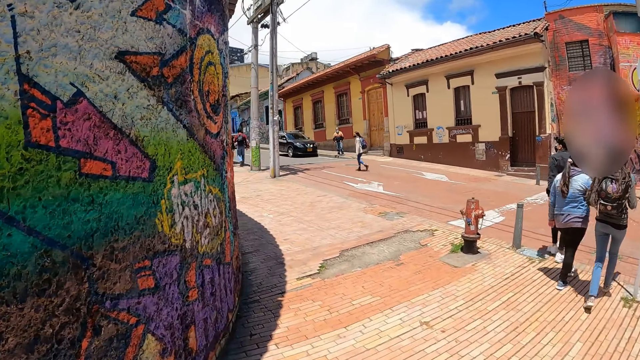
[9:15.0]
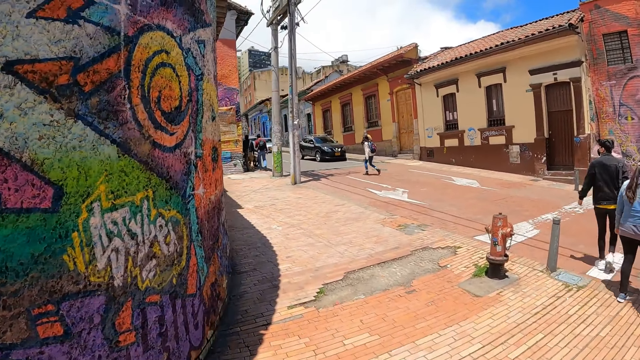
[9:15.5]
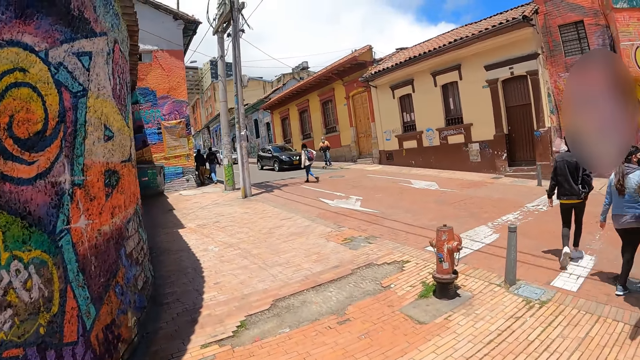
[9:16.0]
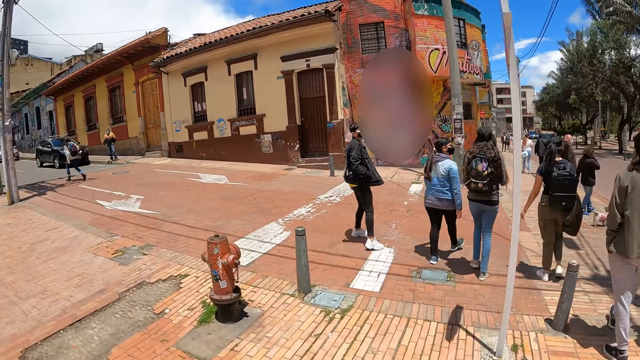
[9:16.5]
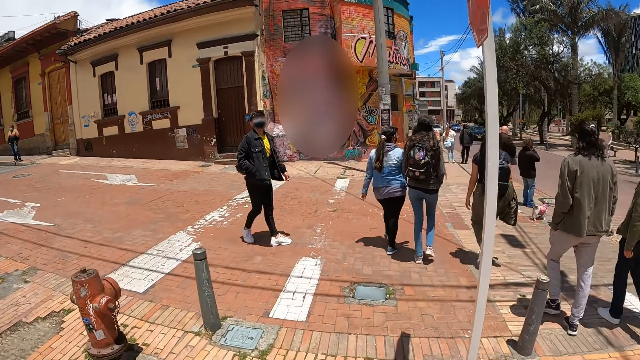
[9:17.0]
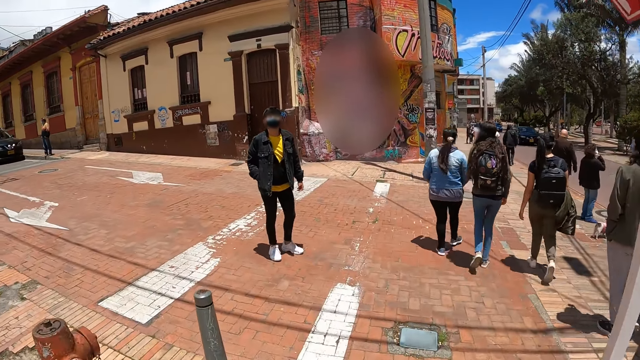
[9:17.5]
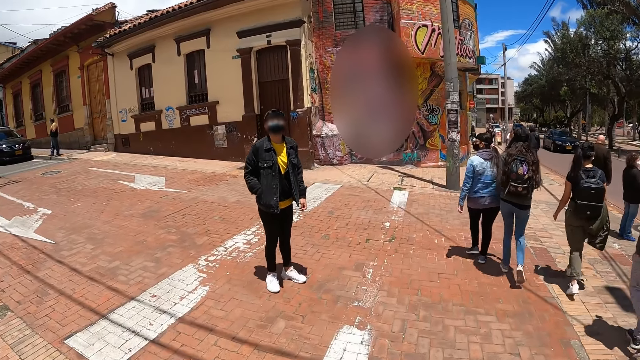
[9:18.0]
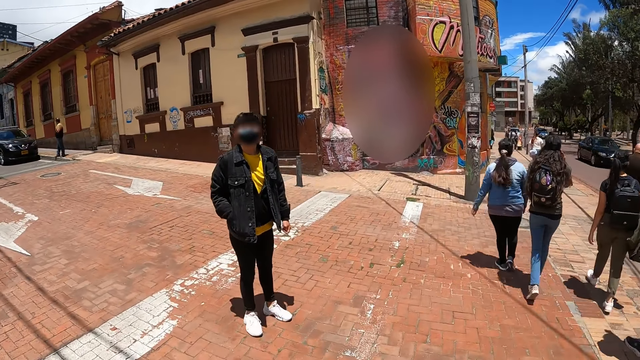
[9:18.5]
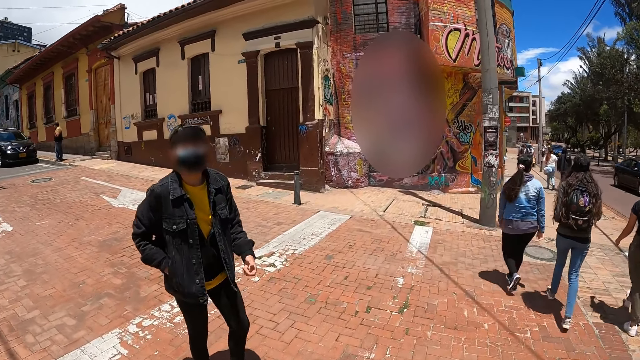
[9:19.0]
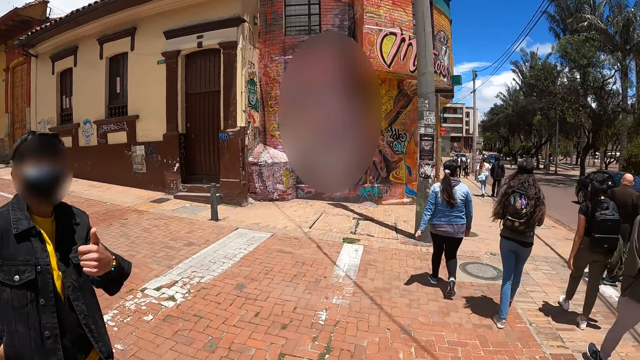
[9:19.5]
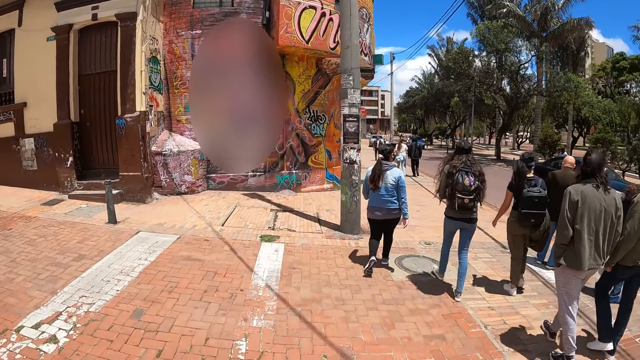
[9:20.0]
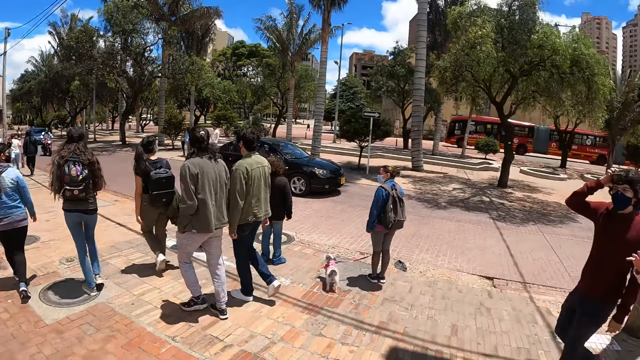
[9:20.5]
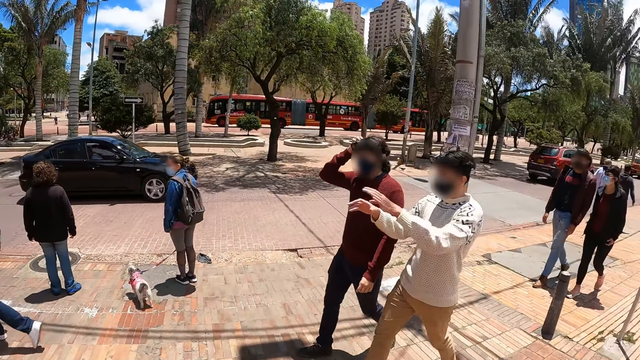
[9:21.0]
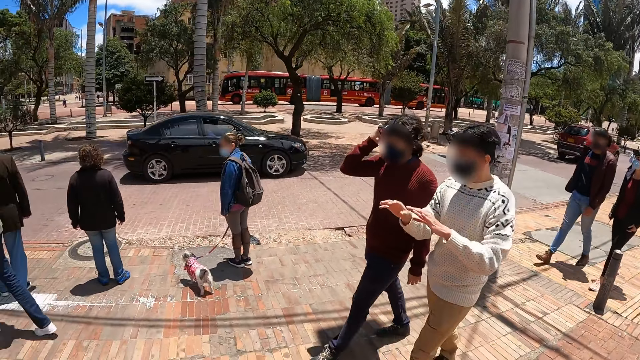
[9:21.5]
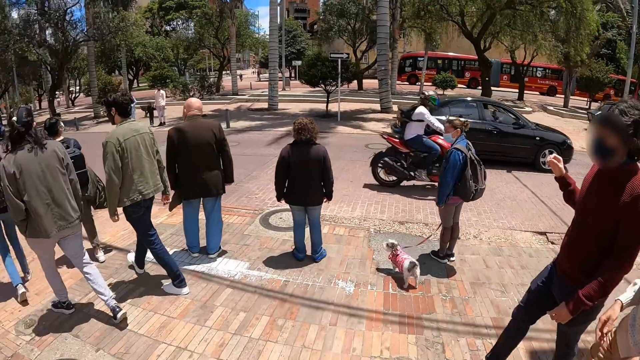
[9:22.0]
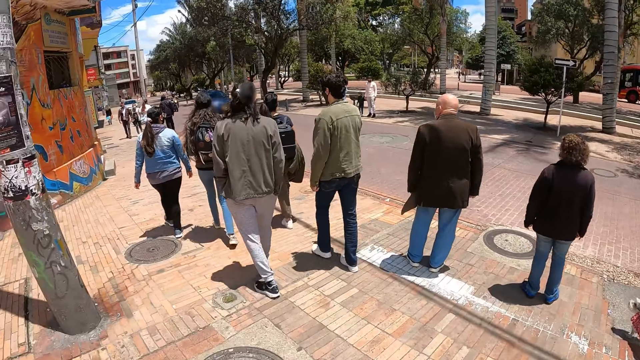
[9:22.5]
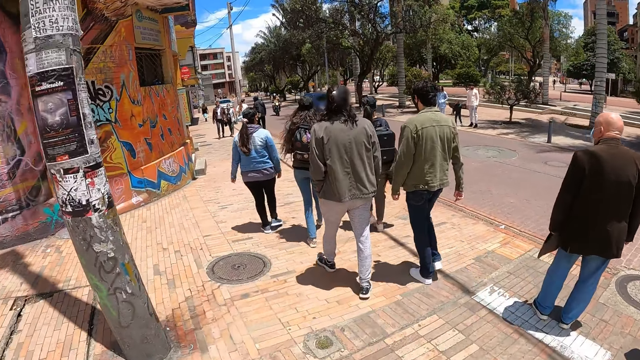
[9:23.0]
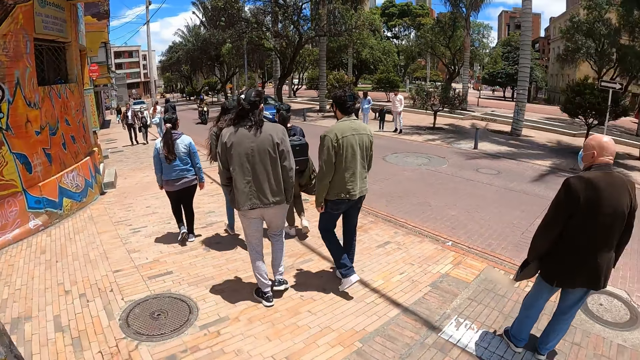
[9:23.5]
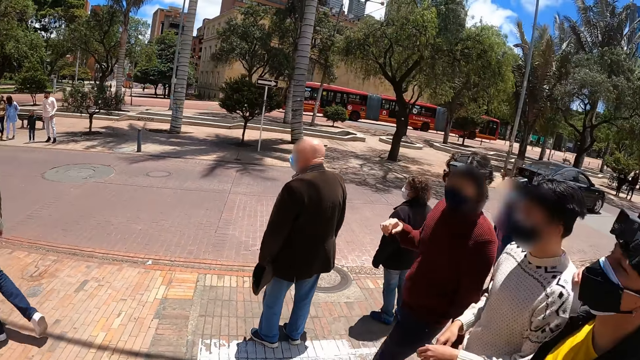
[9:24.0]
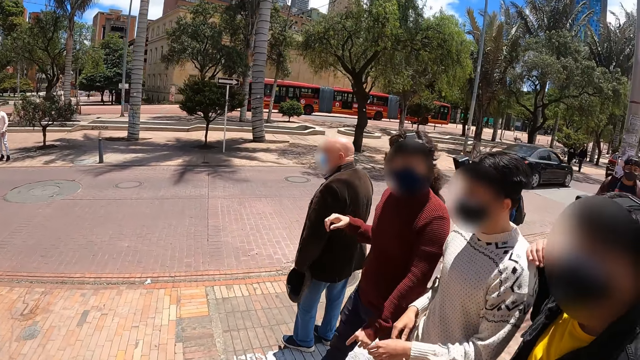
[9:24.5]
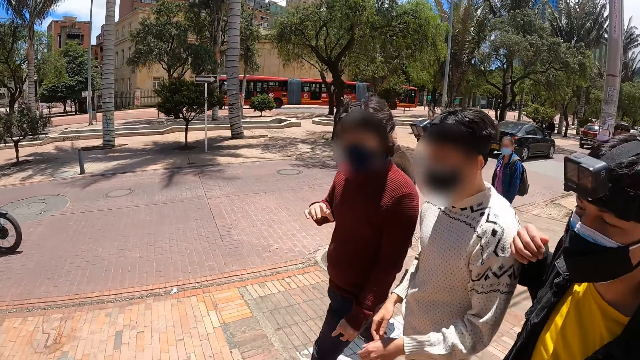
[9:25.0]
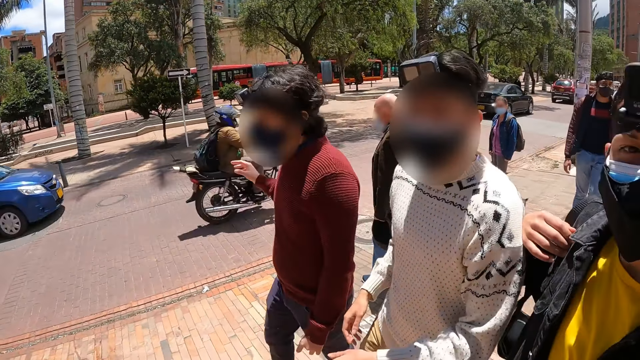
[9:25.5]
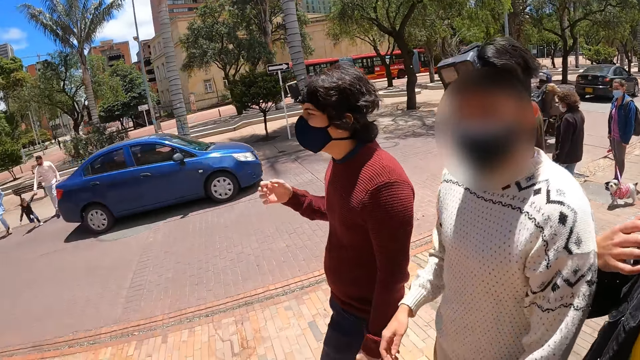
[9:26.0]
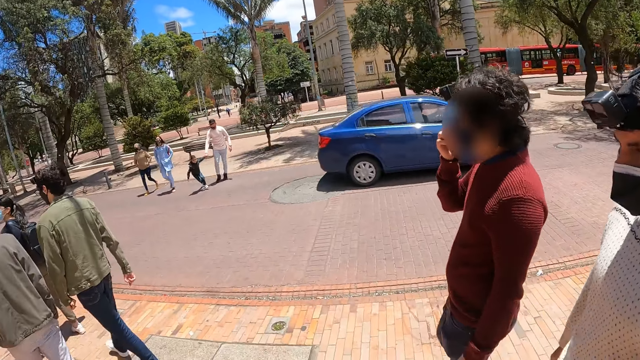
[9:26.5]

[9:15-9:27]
A man stands on the road. The camera wearer makes a gesture to the man with his hand. He crosses the road. The man makes a gesture to the camera wearer with his hand. The camera wearer looks around the city. Another man holds his head. Another man gestures his hands. The second man pulls his hand off the head and walks along the path. The camera wearer walks along the path. He looks around the city. The second man walks along the path and holds his mask.

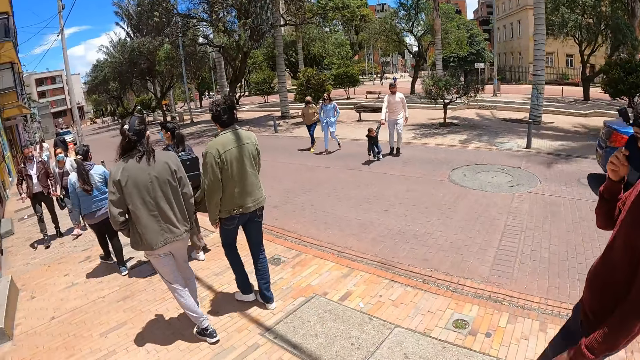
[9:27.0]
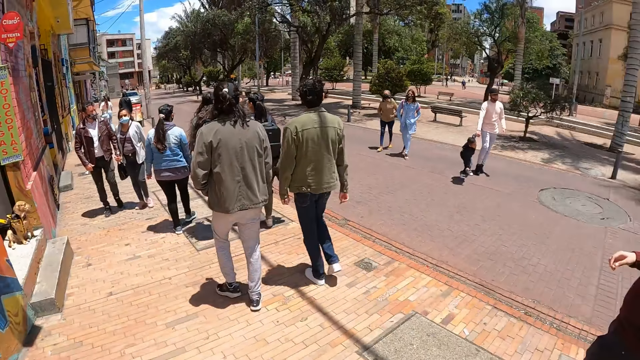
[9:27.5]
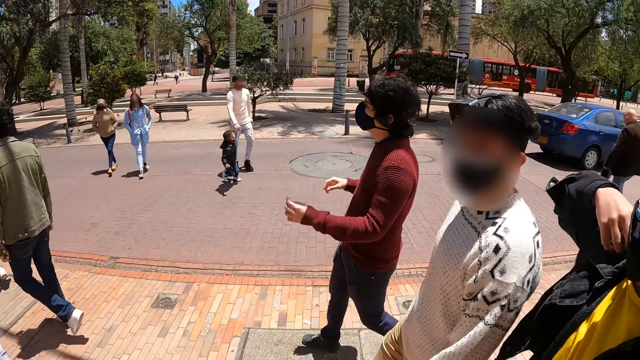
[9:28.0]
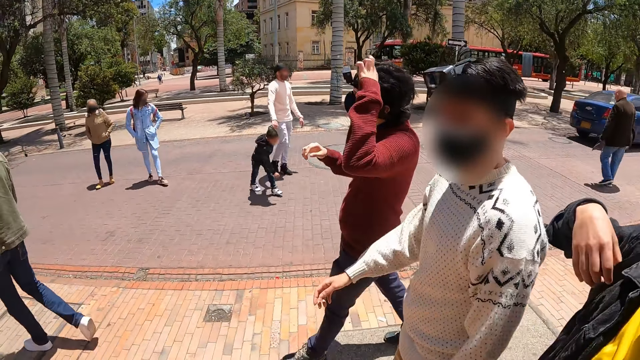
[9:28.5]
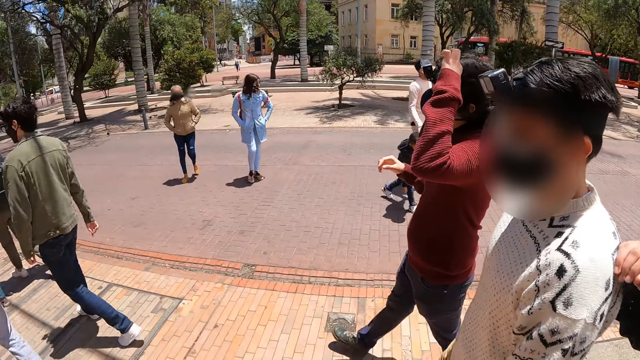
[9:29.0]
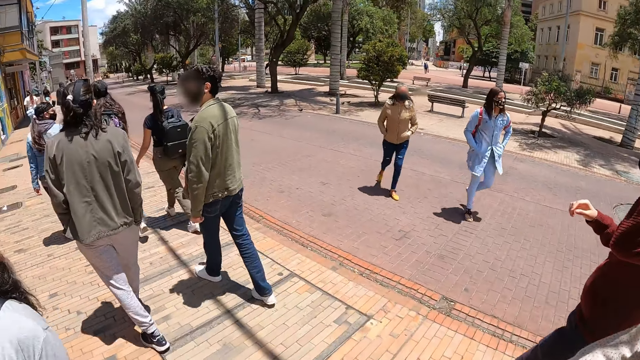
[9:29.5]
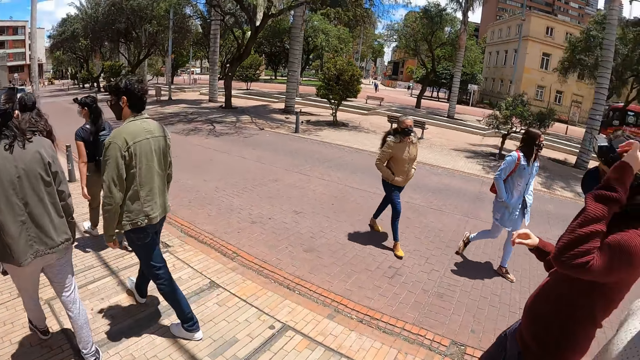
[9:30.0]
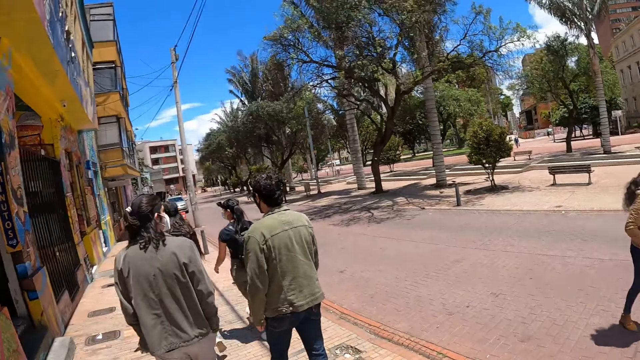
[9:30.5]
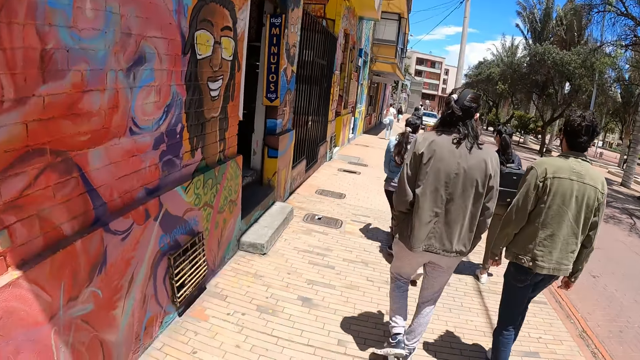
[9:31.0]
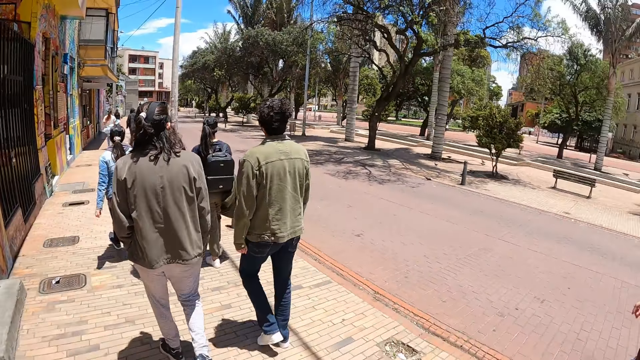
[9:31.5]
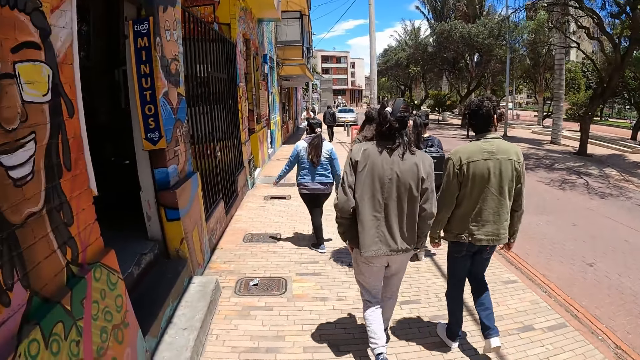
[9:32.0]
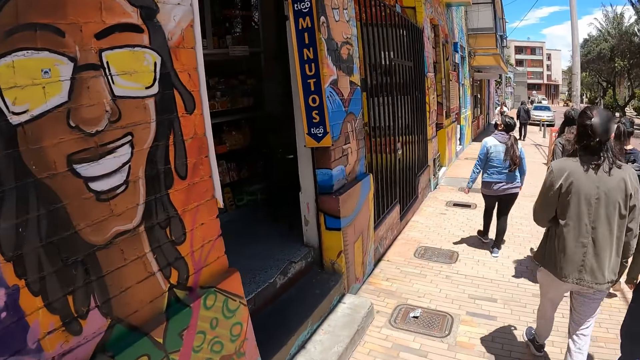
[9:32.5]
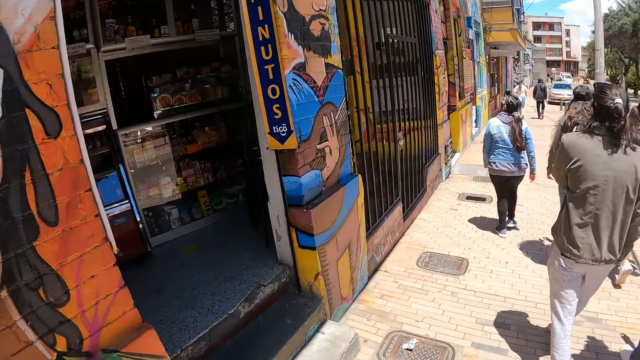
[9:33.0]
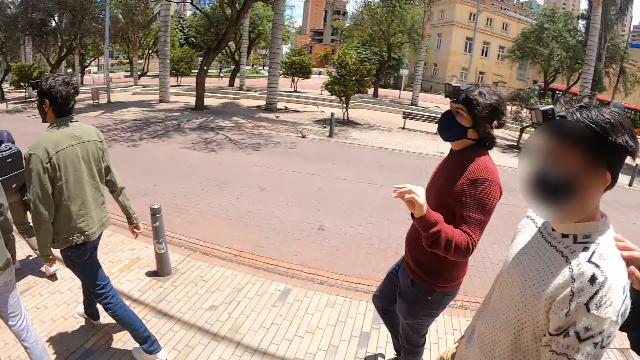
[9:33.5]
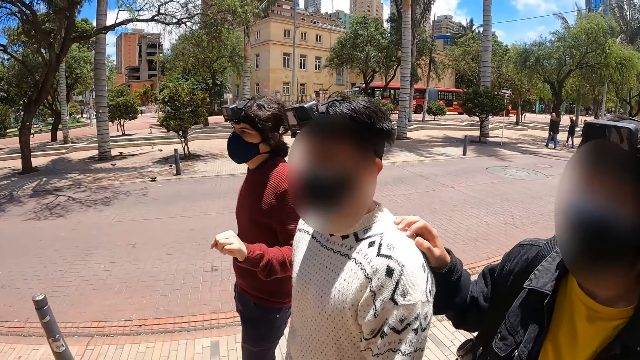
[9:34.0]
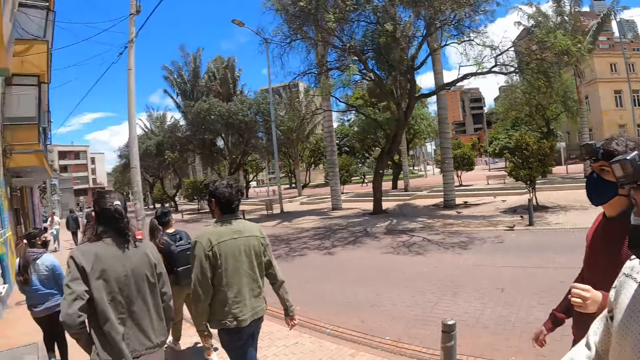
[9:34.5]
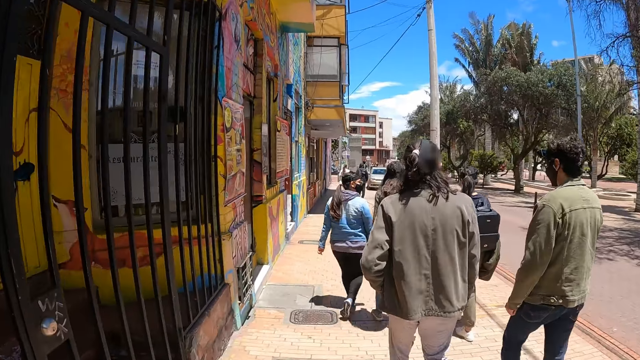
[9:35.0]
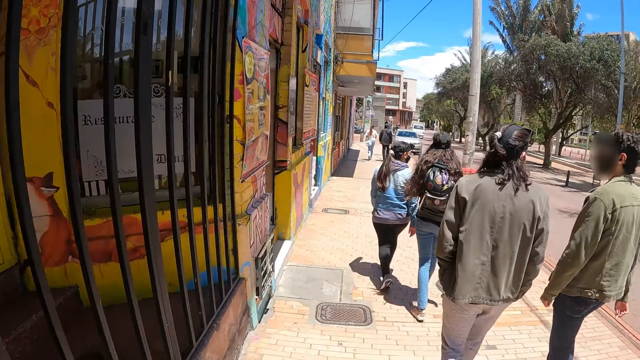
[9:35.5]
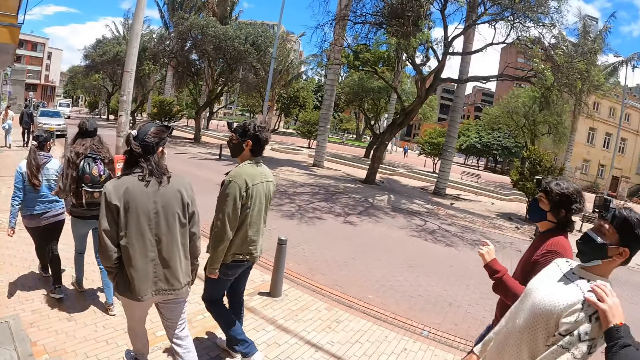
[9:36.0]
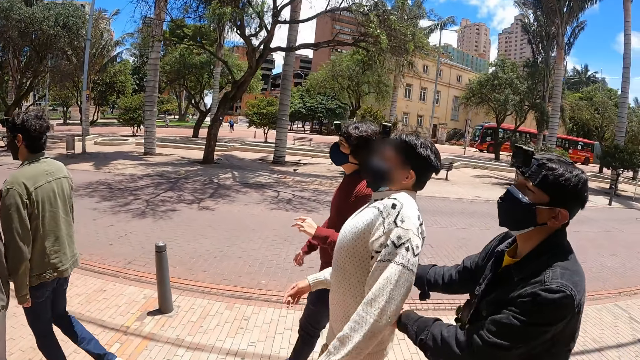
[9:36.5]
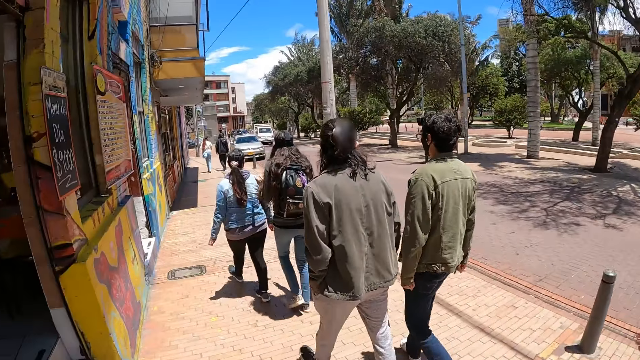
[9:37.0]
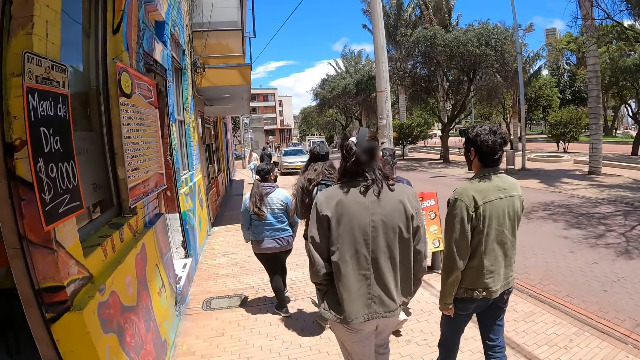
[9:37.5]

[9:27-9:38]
A man walks along the path. The camera wearer walks along the path. Another man adjusts the bag strap. The first man adjusts his camera. The second man pulls his hand off the strap. The camera wearer walks along the path. They look around the city. The second man holds another man back. The camera wearer walks along the path. The third man lines his back.
